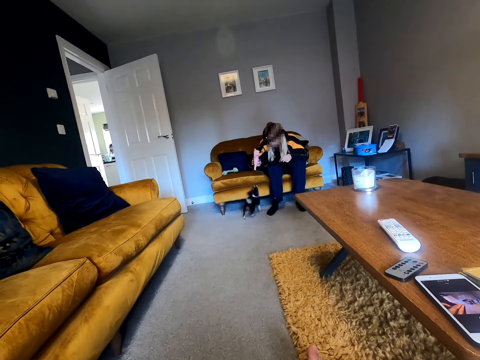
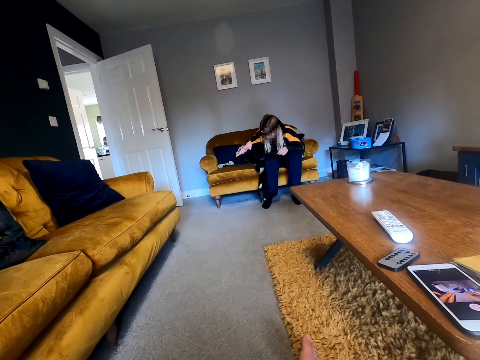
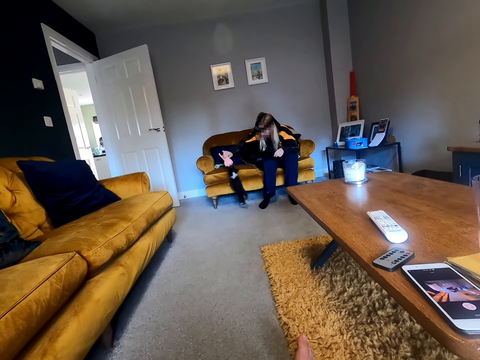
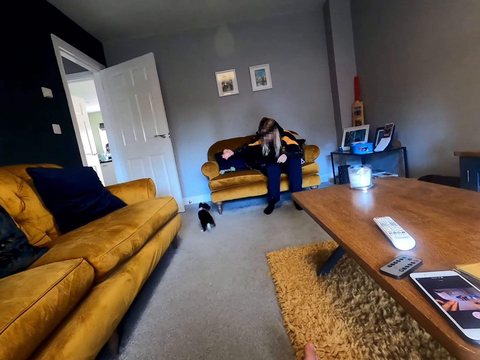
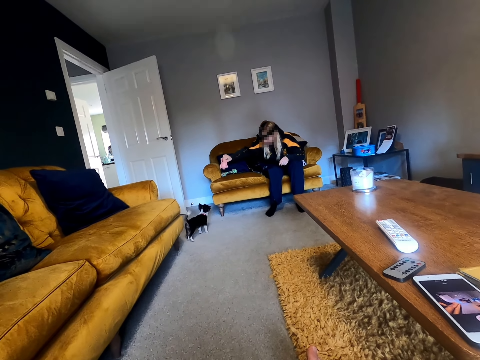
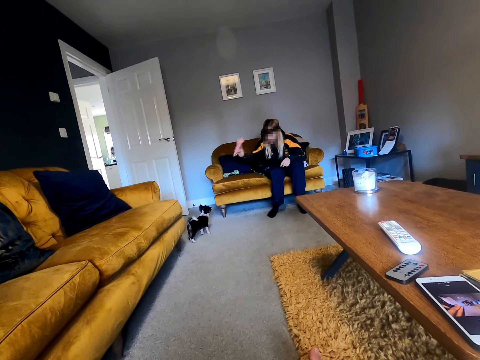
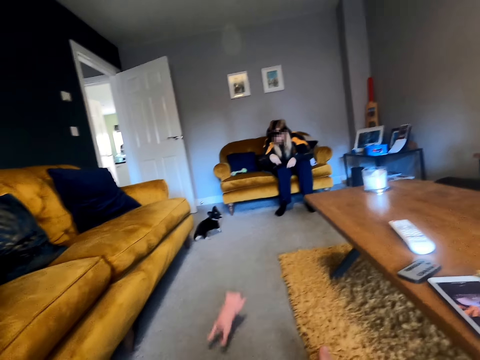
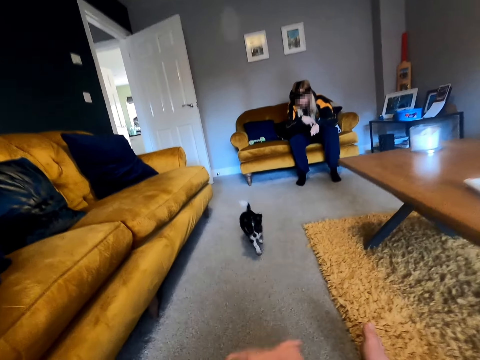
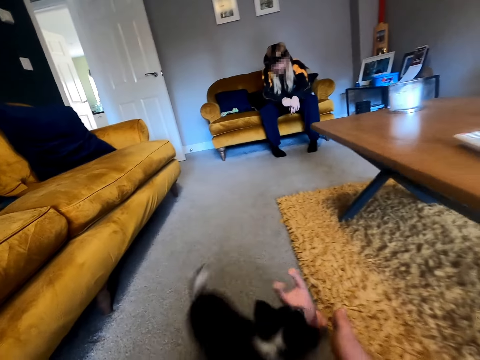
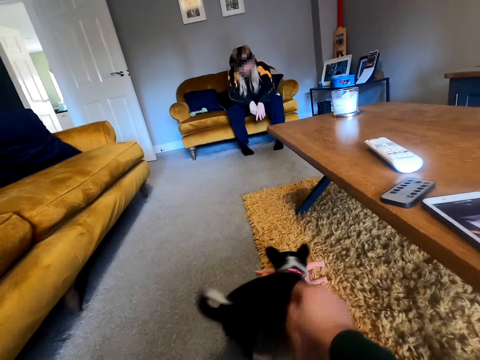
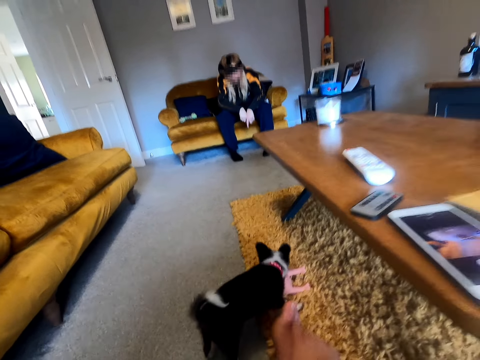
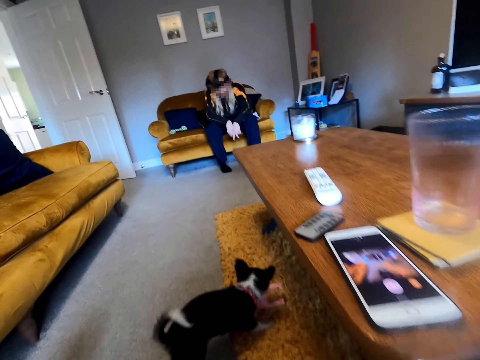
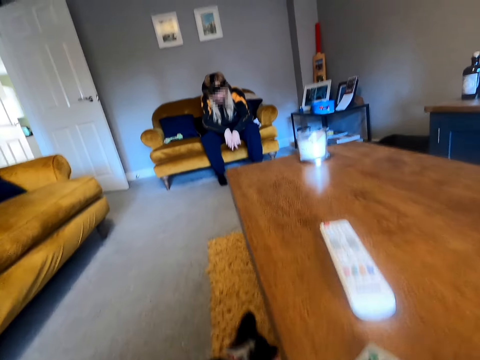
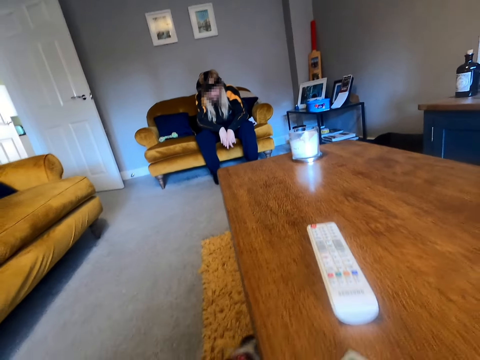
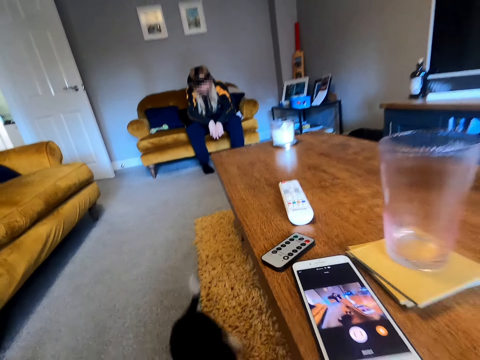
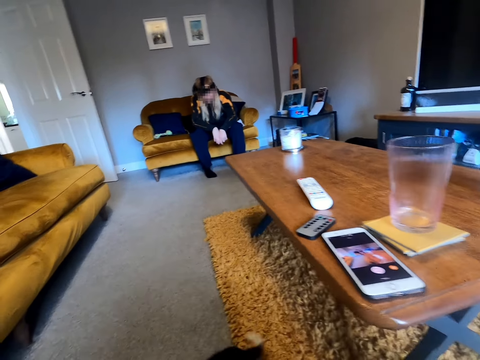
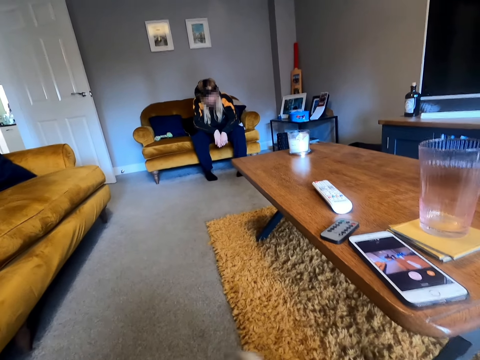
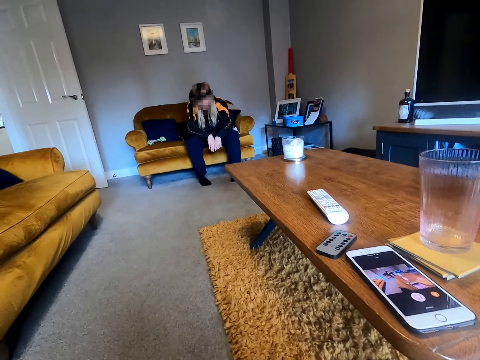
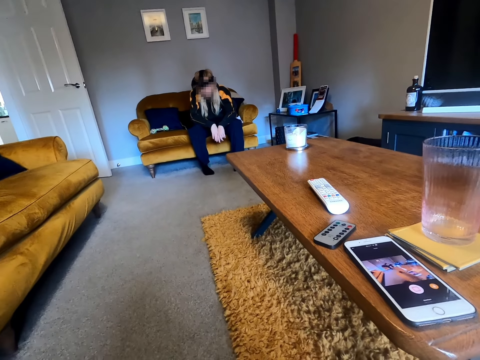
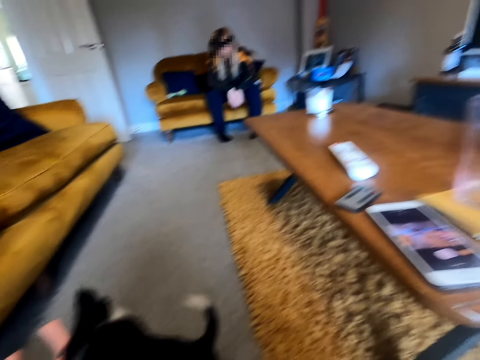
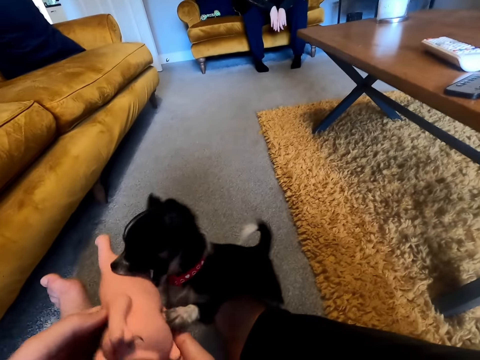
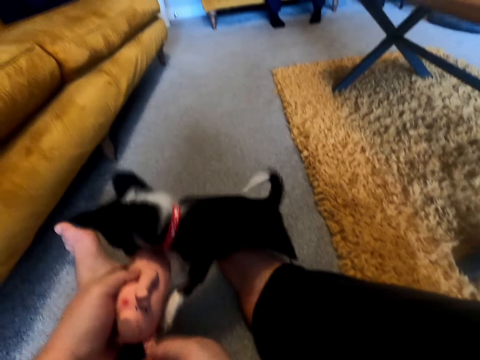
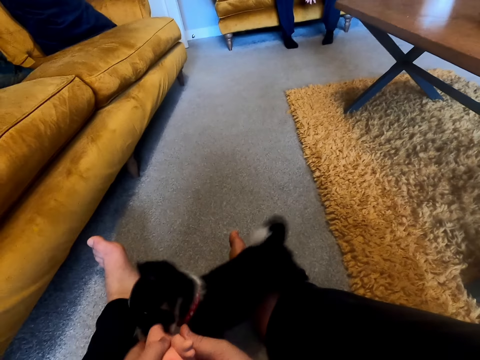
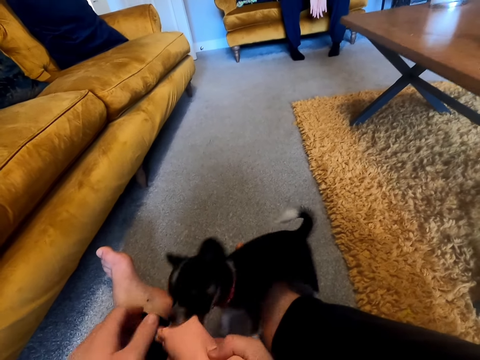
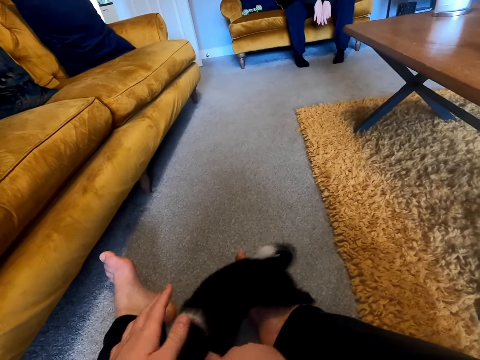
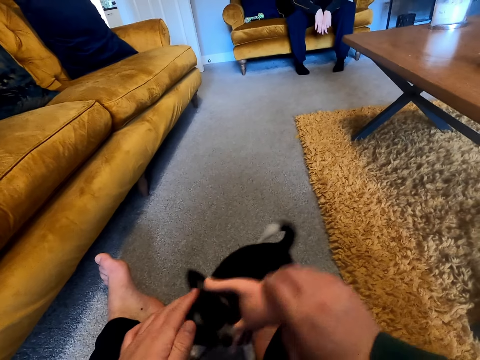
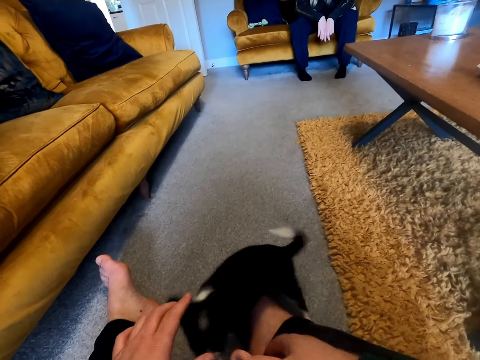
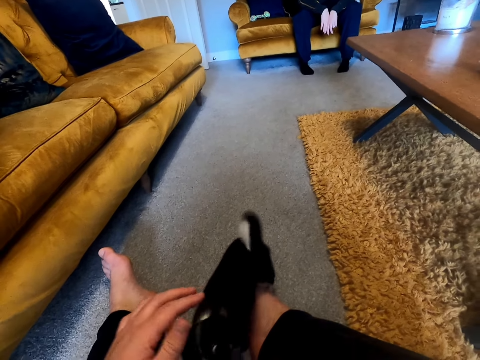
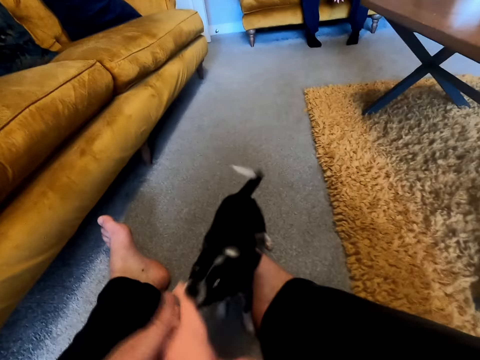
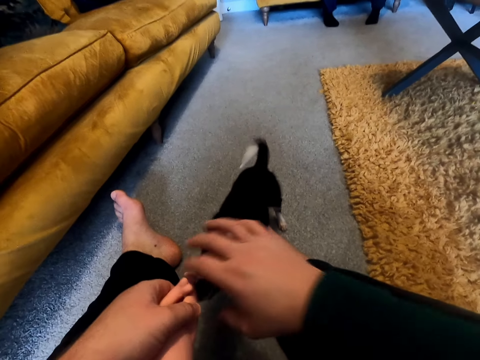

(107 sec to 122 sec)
A woman throws the pet doll towards the camera wearer. The camera wearer plays with the dog using the pet doll.

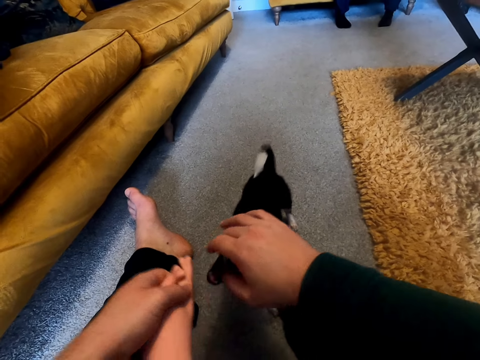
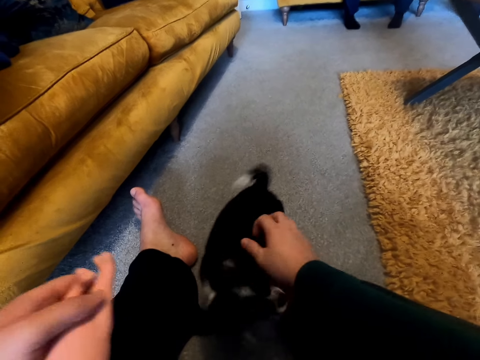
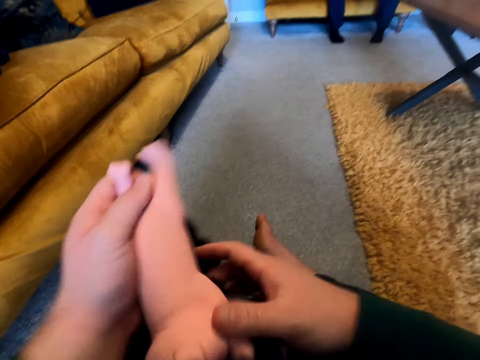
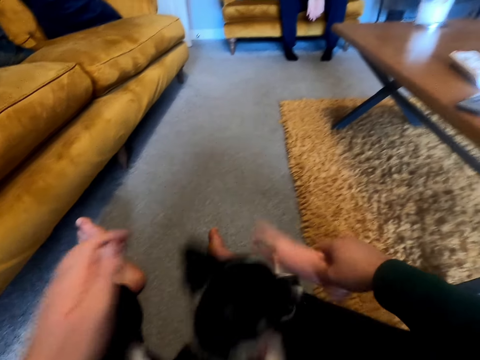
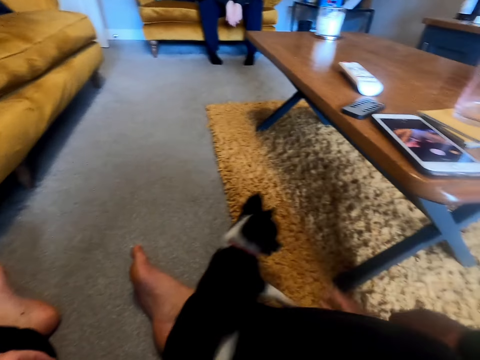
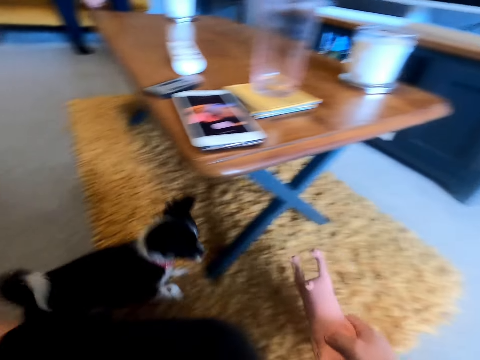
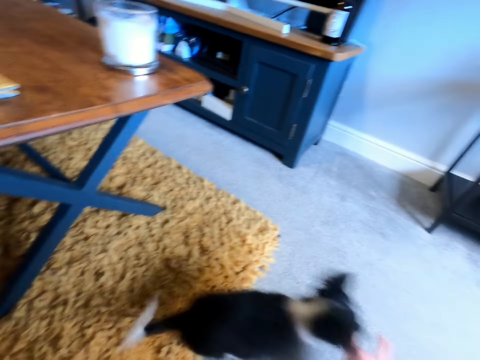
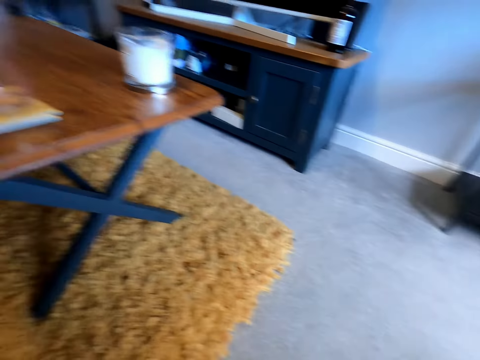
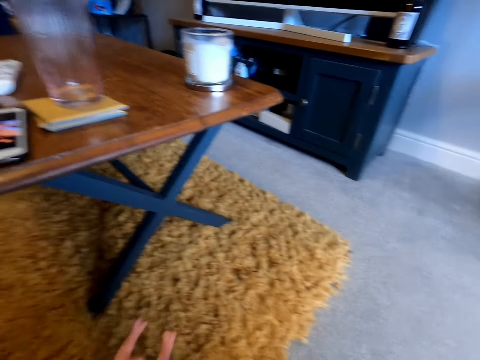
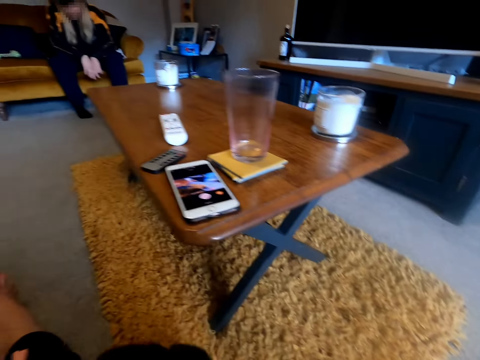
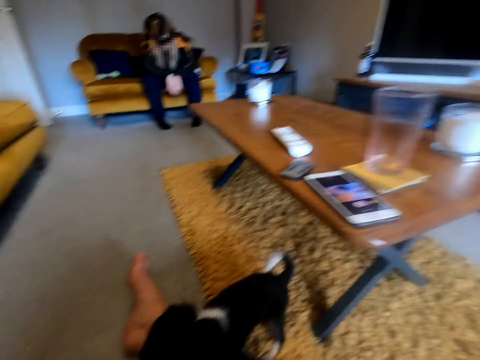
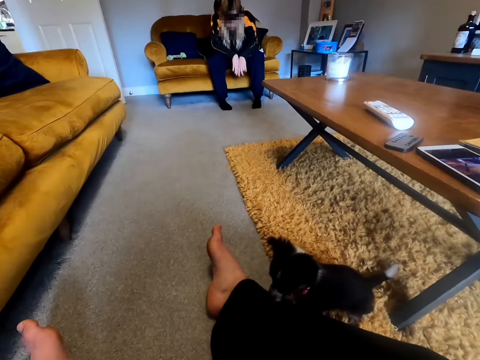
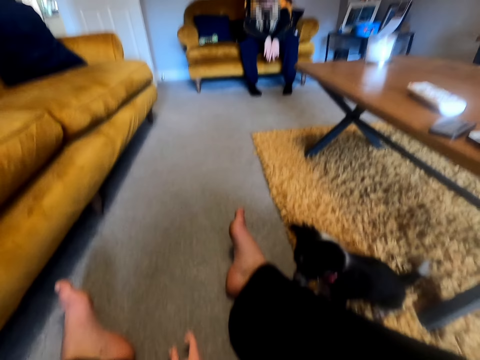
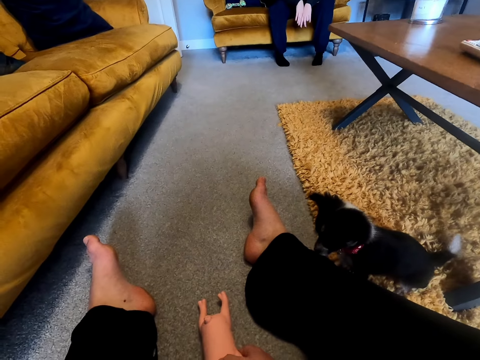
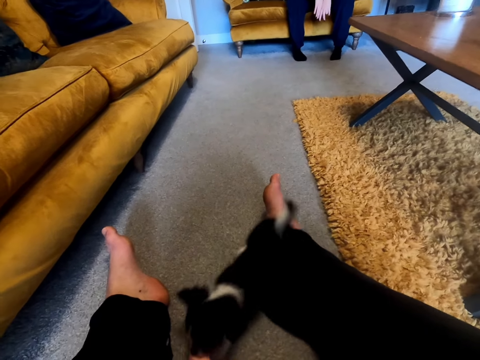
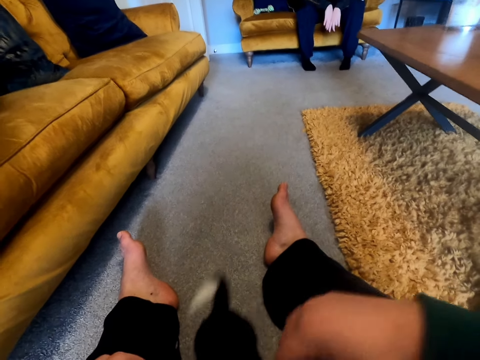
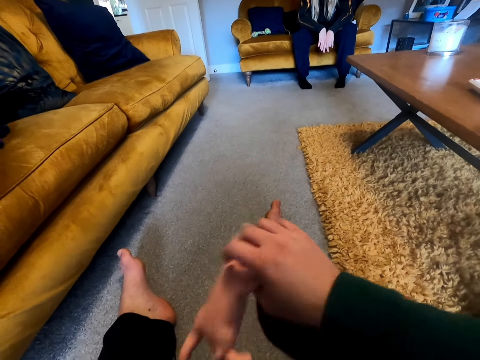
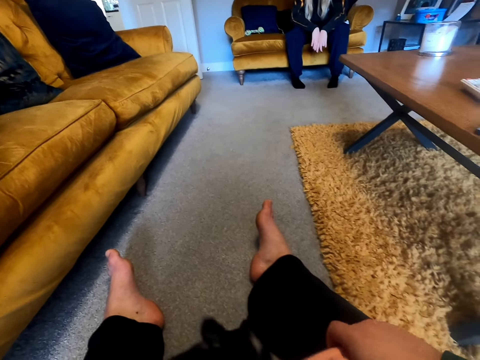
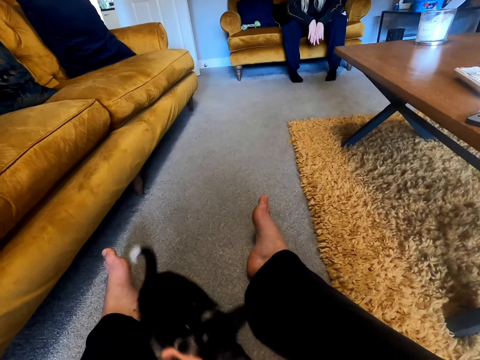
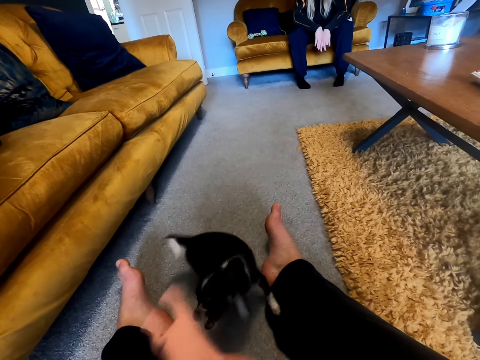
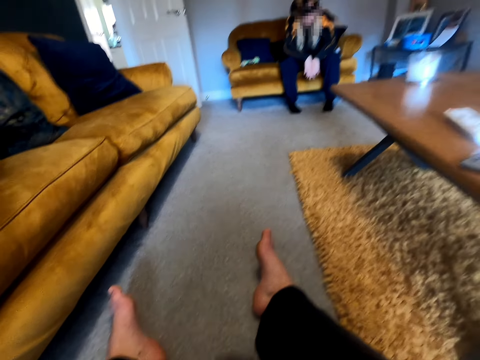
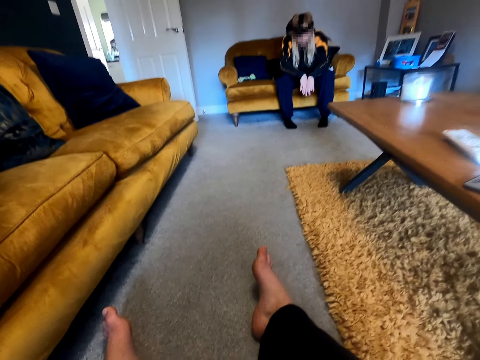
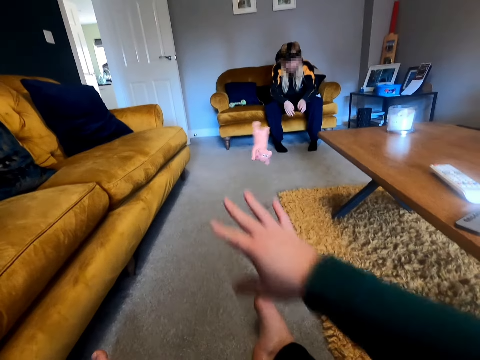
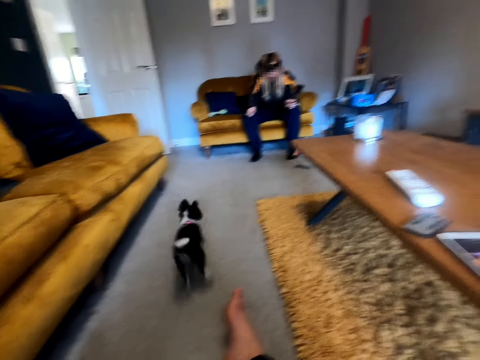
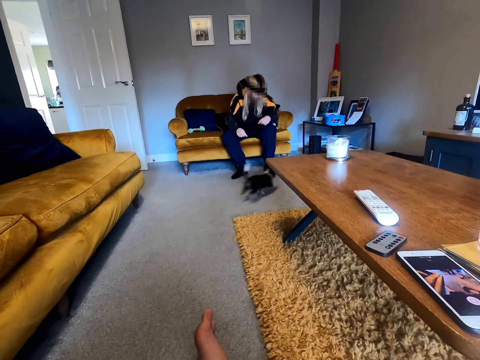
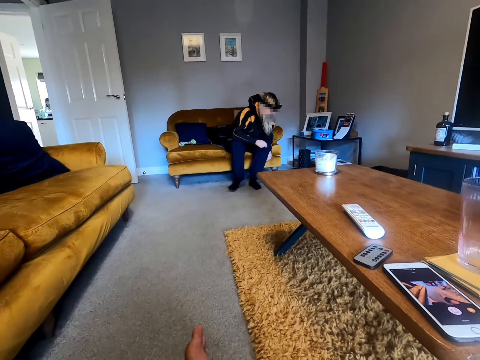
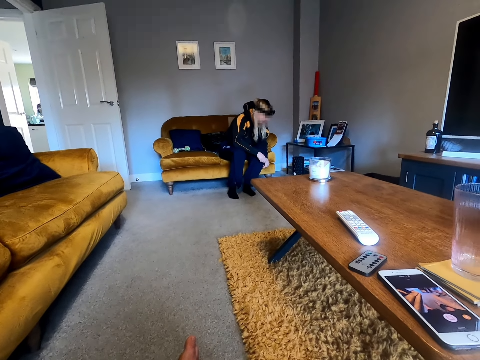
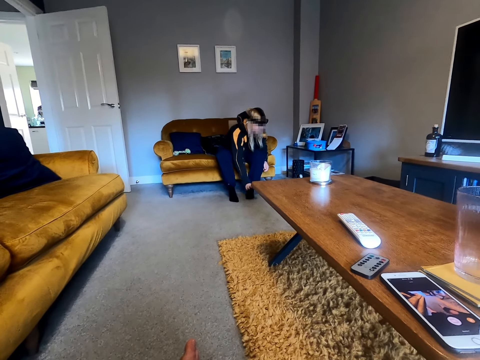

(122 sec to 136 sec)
The camera wearer throws the pet doll towards the woman.
